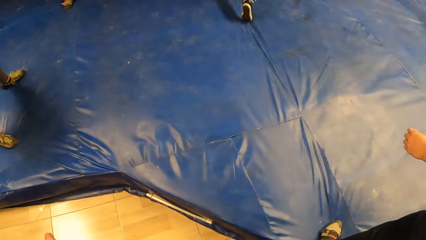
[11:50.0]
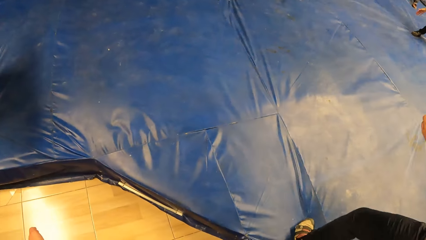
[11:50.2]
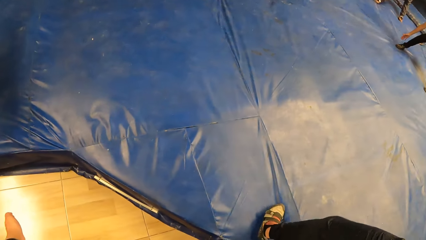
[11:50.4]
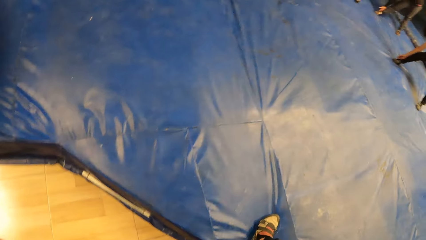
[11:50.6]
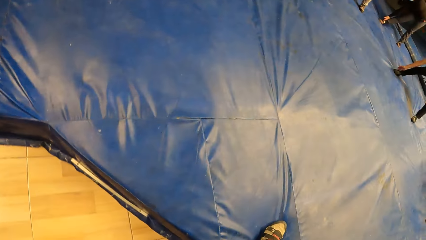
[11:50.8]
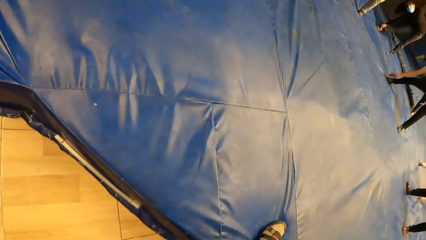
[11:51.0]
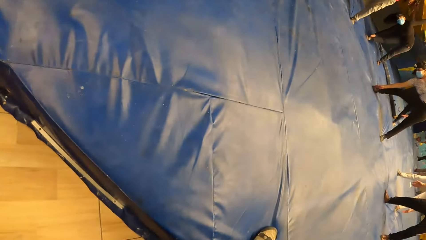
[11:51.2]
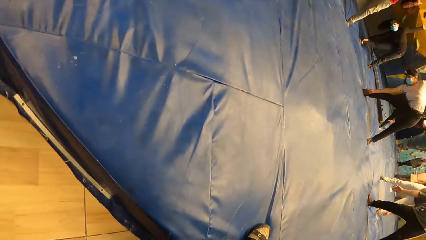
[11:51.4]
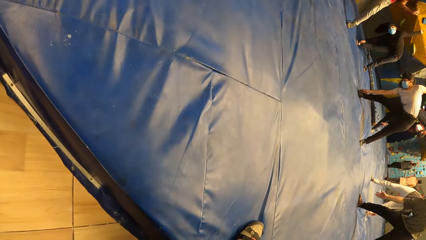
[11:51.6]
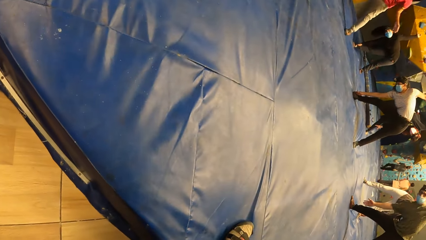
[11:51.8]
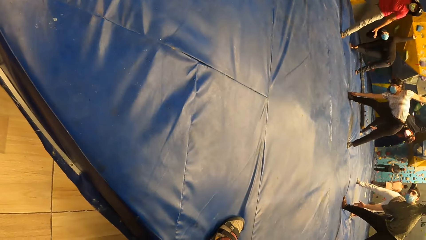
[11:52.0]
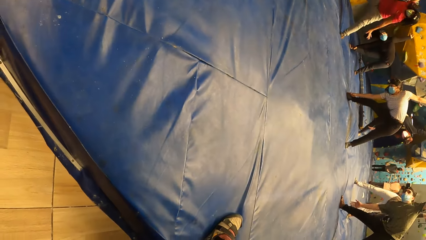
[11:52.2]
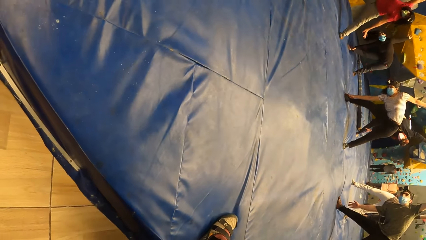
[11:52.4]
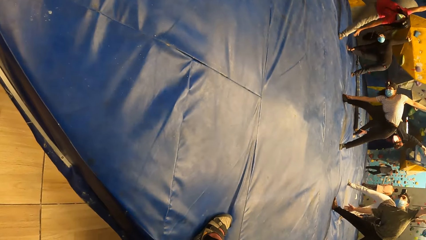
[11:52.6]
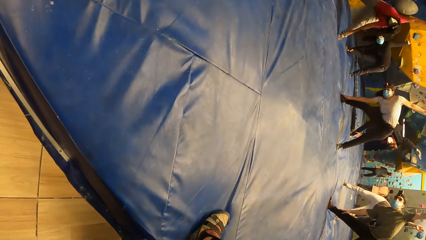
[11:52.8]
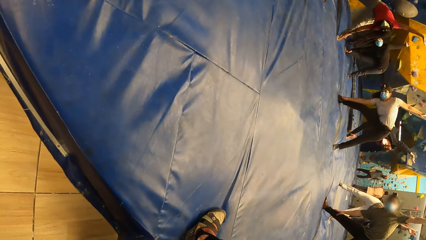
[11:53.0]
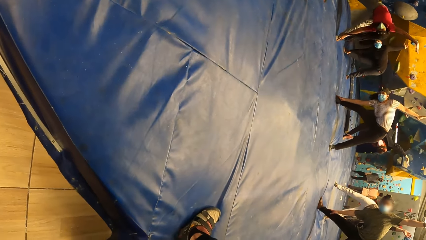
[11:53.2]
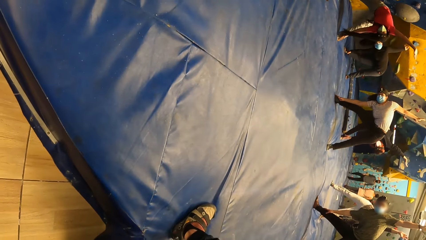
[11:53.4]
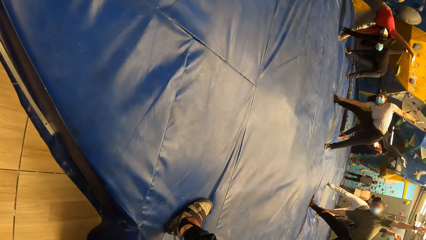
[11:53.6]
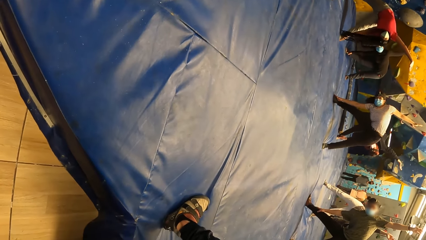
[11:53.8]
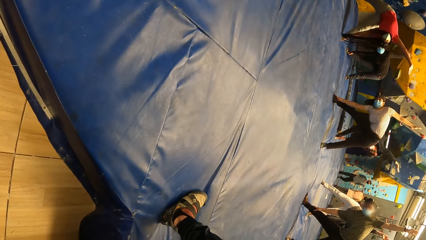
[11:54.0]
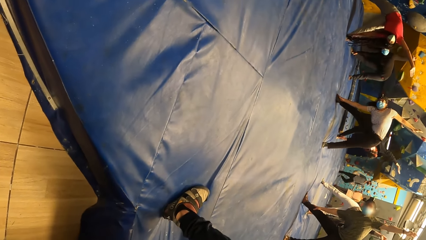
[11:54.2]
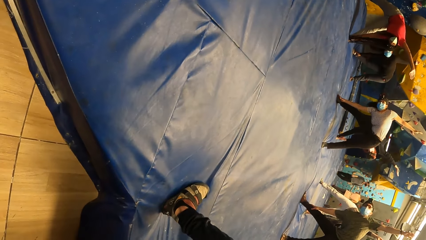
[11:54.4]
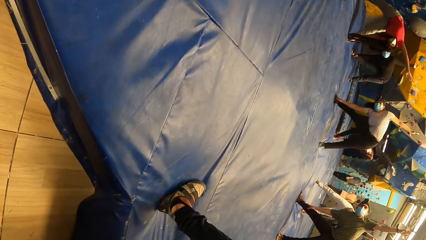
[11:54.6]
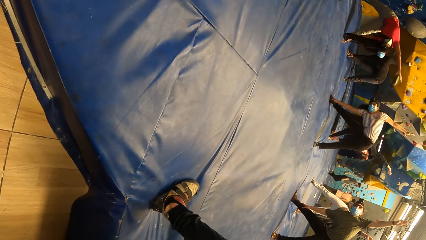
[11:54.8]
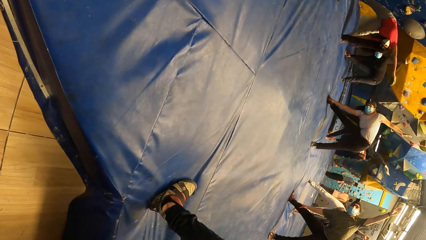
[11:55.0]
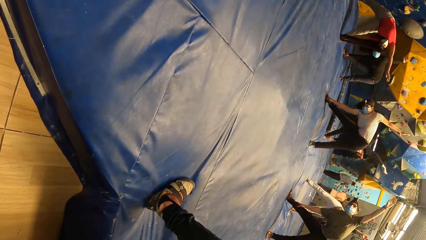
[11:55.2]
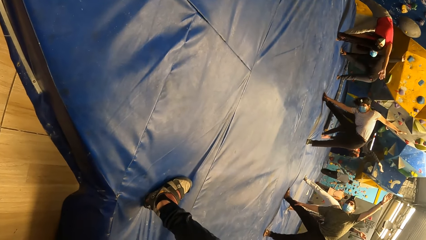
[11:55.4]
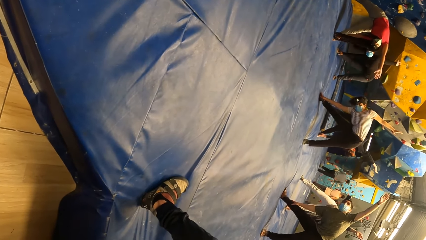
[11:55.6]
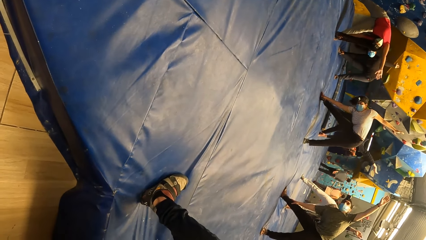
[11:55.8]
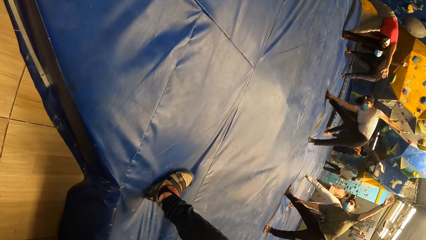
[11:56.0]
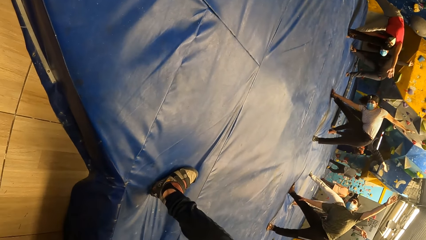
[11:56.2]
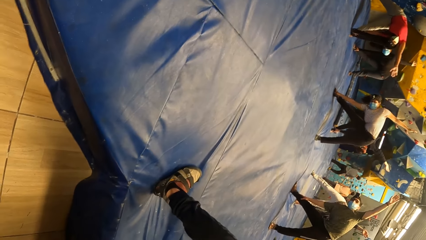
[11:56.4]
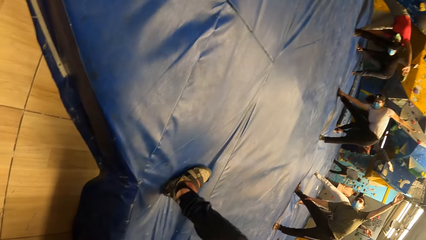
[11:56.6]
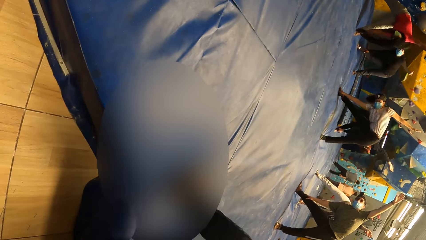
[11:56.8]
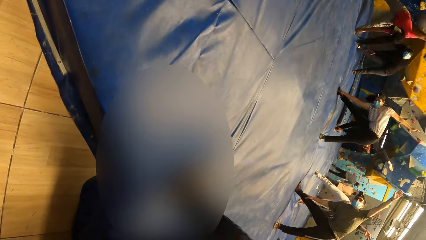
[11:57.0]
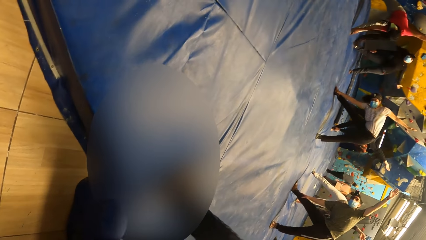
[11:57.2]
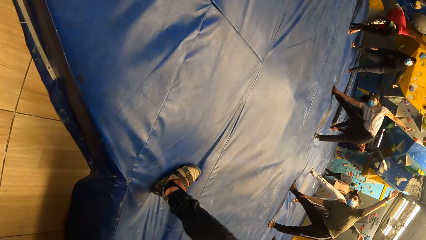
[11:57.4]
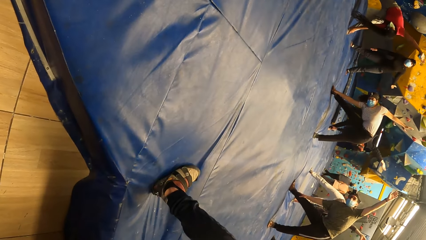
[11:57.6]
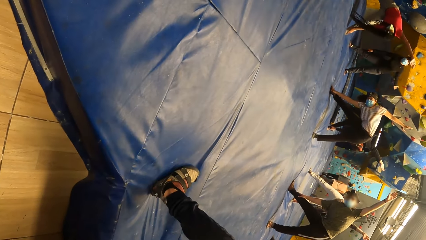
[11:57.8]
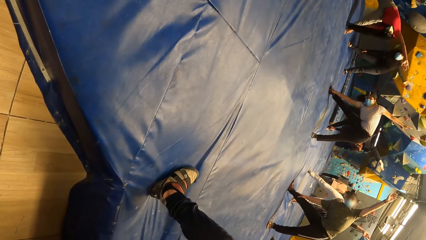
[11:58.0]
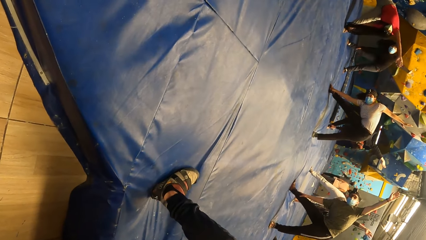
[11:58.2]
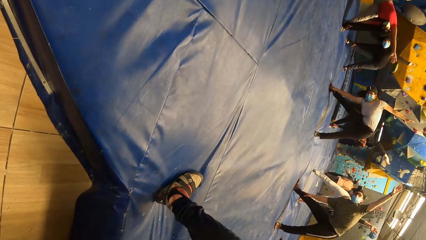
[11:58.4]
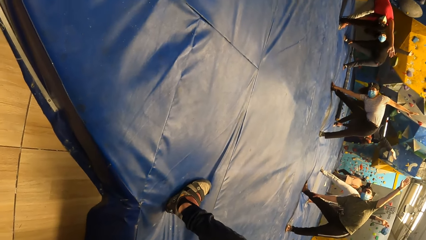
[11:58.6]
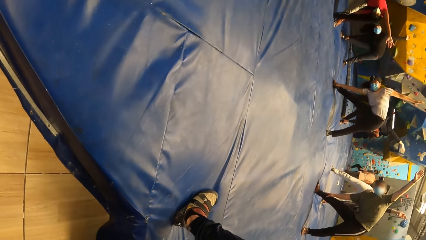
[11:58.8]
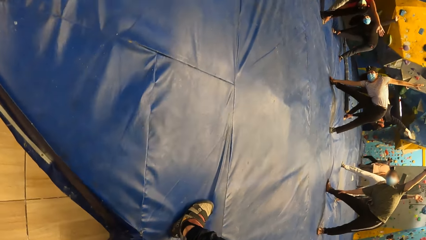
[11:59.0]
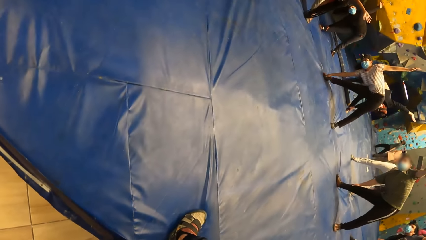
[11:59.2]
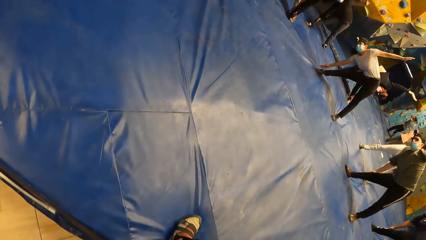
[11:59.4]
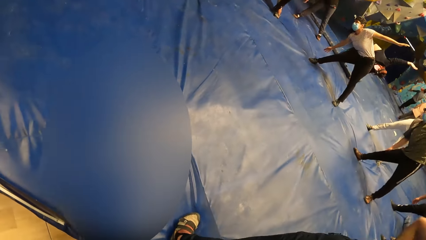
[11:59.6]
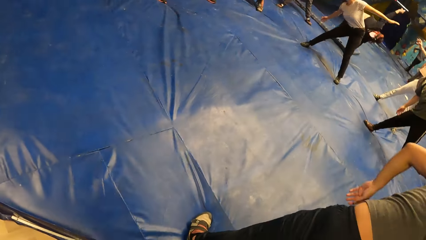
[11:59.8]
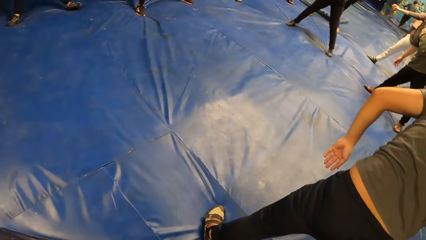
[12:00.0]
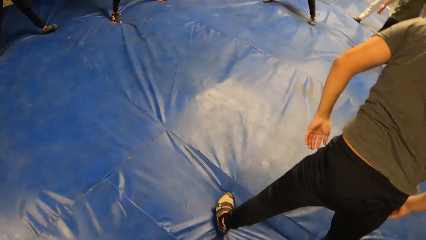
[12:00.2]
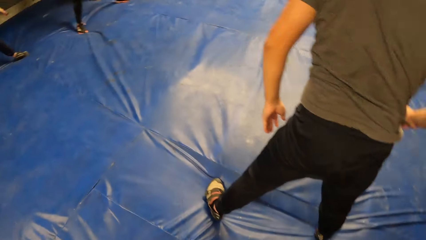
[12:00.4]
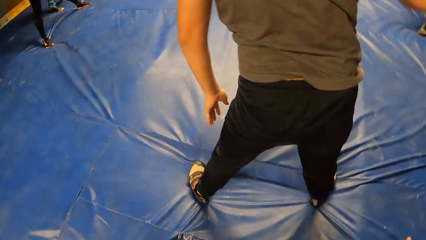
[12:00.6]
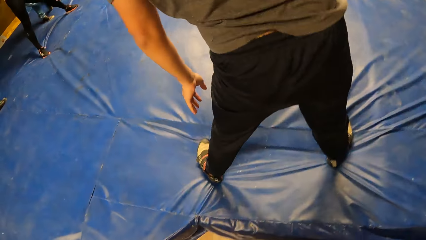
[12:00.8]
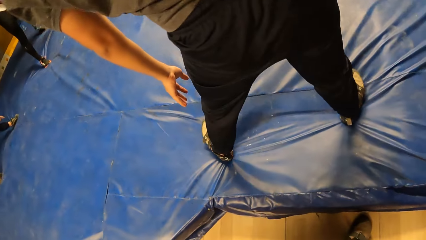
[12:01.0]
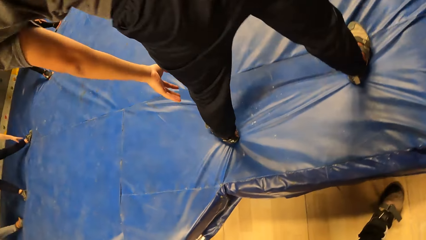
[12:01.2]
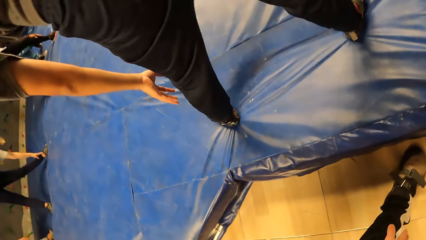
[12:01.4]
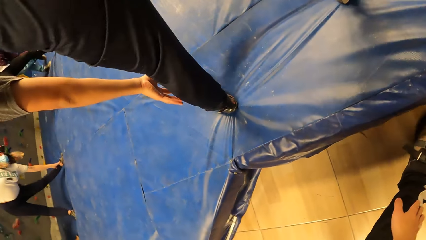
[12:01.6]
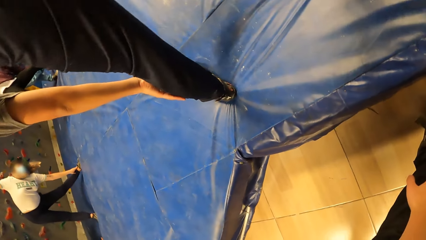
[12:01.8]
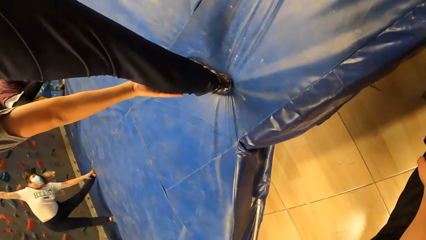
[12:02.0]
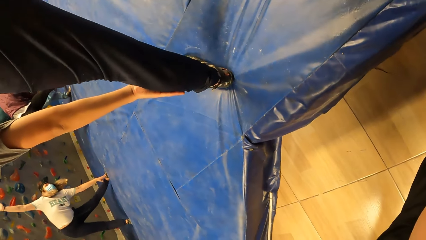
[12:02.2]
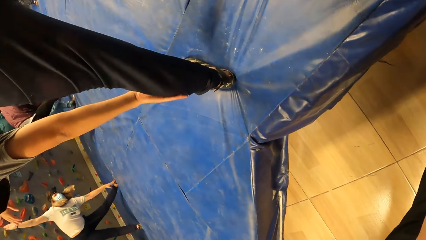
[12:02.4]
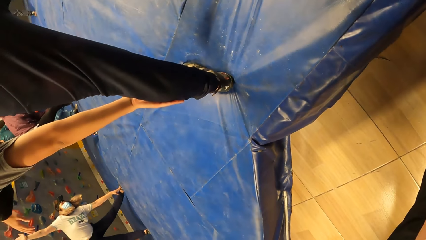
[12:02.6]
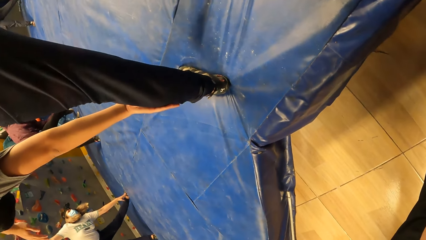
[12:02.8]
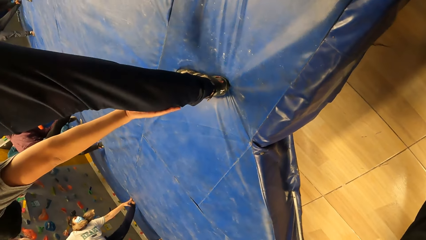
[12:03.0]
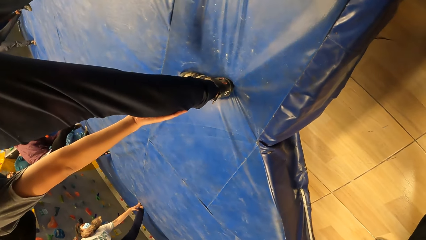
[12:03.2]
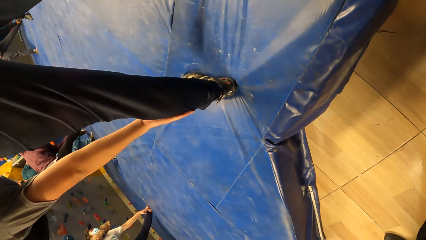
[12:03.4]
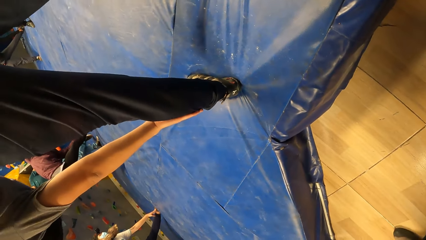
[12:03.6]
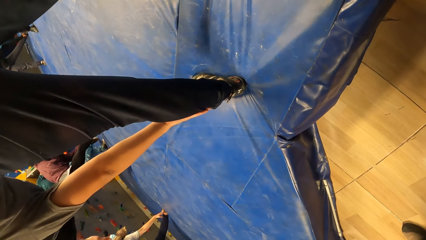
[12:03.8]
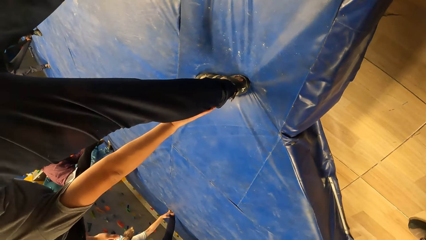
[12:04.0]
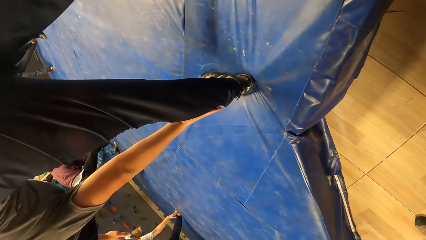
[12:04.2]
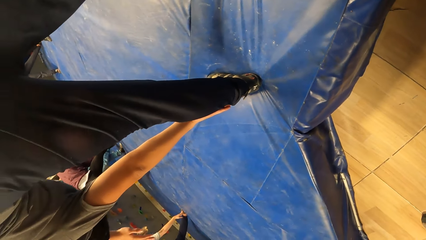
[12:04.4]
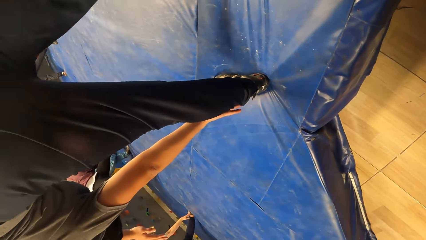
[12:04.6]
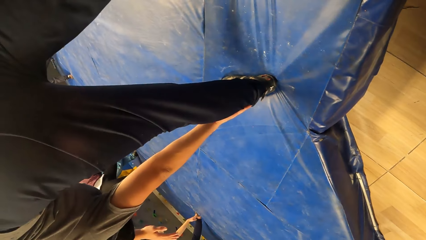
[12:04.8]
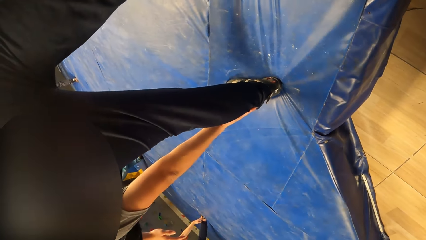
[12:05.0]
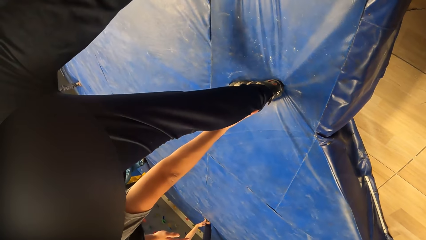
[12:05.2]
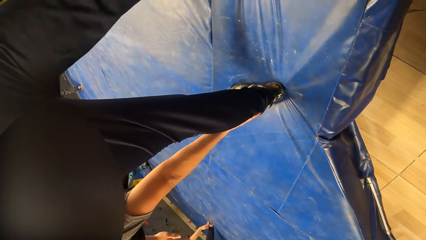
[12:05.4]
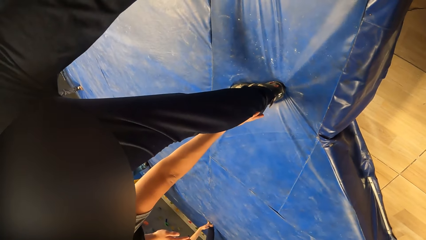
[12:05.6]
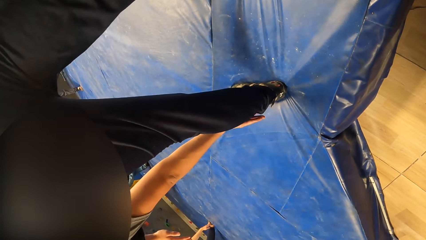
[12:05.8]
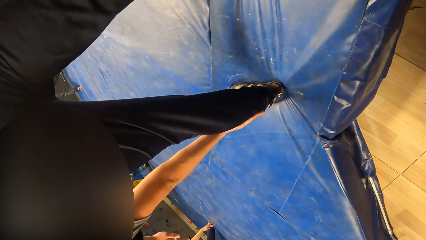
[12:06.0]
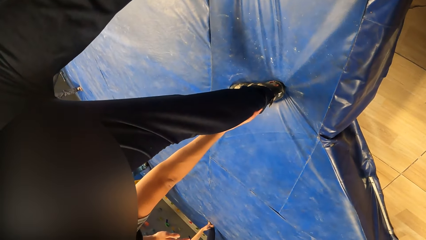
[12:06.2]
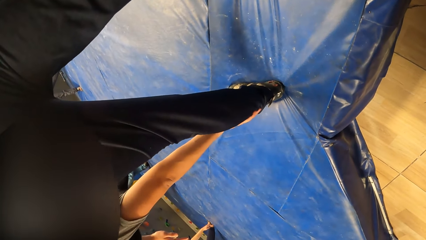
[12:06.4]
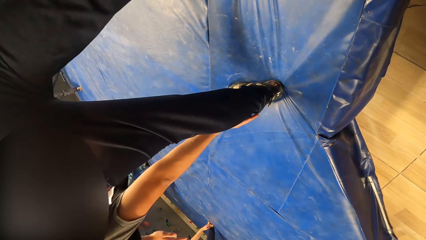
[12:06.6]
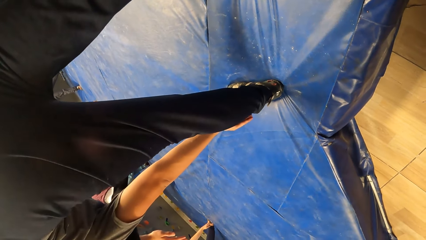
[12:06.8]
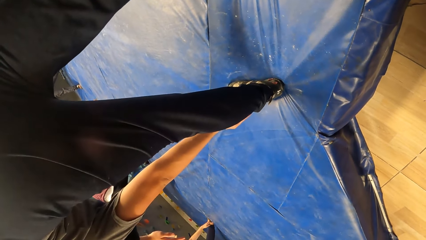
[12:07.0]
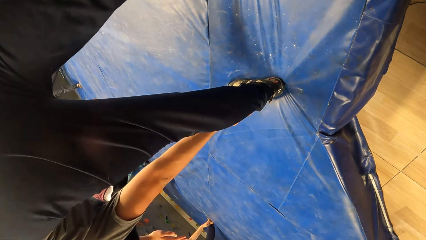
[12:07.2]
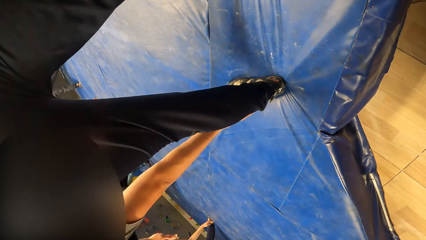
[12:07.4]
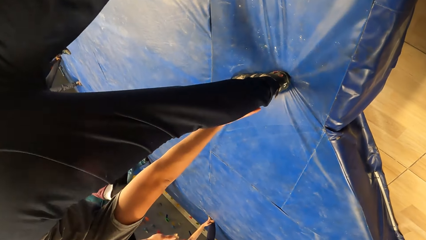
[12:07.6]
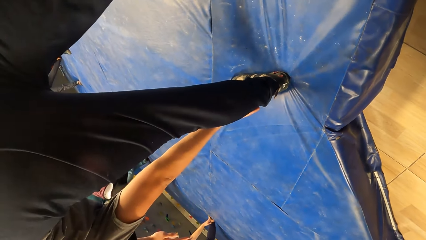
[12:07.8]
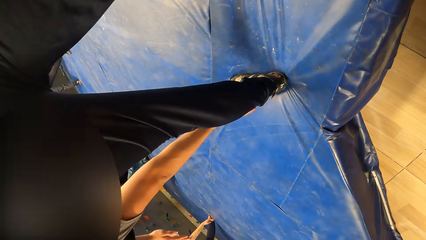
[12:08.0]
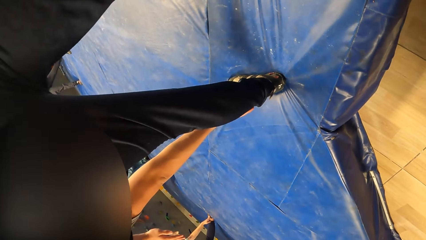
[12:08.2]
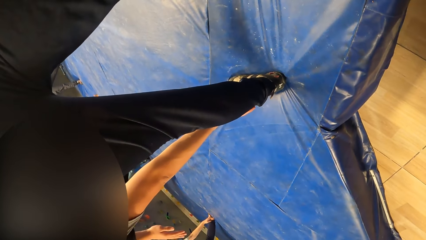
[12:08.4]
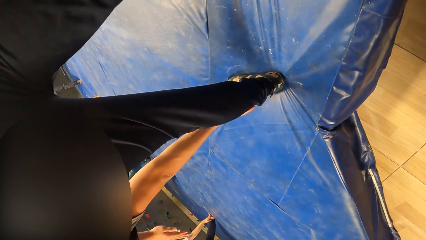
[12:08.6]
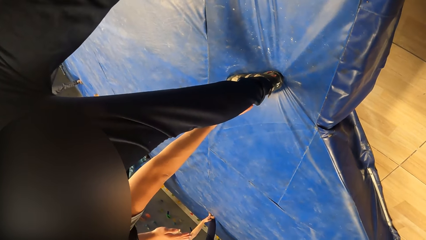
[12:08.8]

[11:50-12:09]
The camera wearer stretches the hands. The man performs the triangle pose exercise. The camera wearer performs the triangle pose exercise with the group of people.
